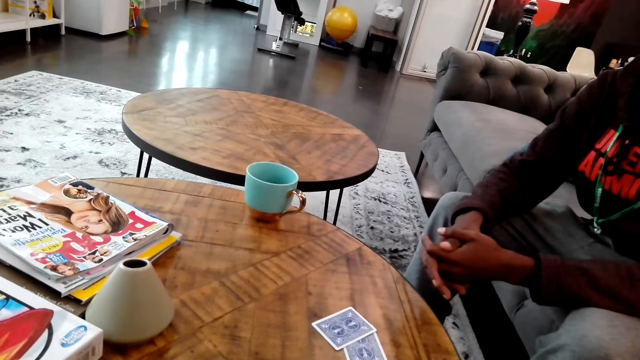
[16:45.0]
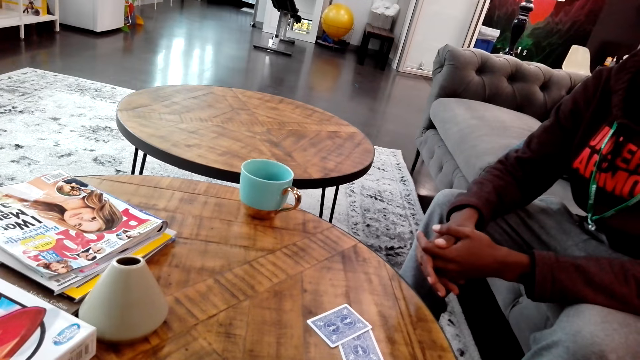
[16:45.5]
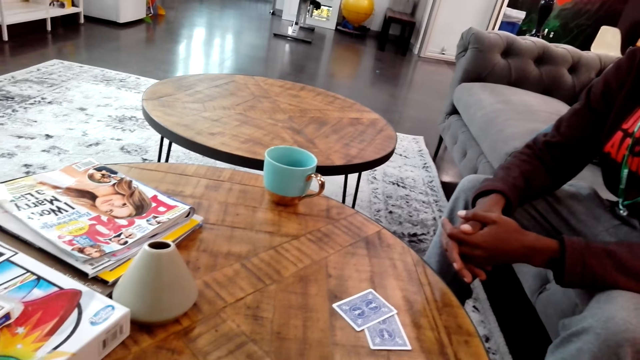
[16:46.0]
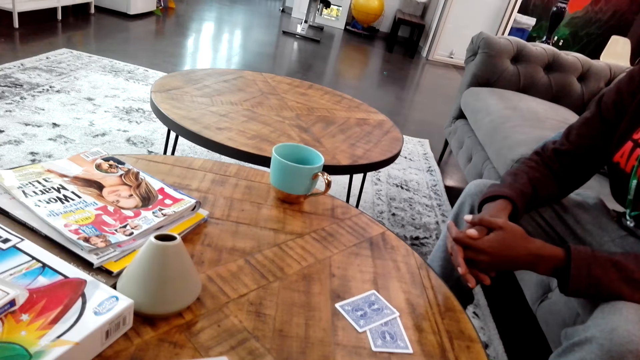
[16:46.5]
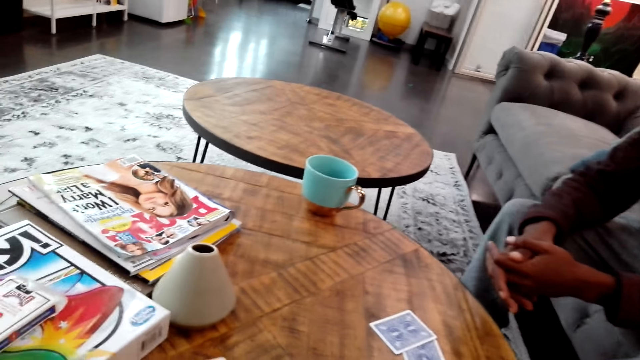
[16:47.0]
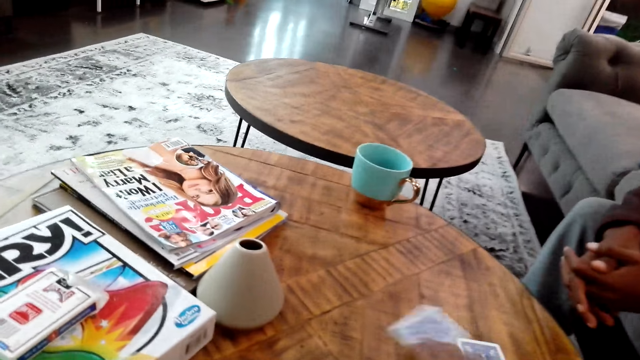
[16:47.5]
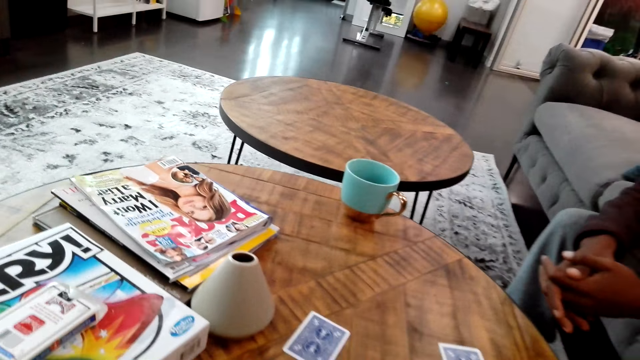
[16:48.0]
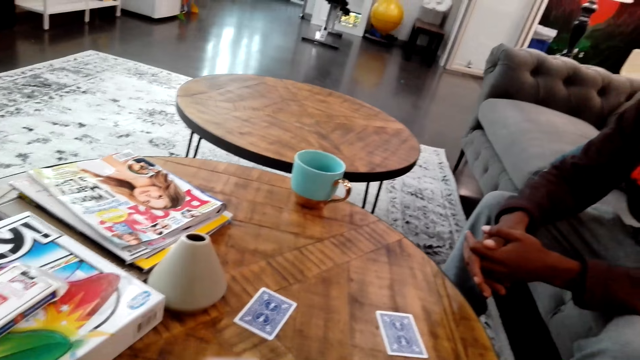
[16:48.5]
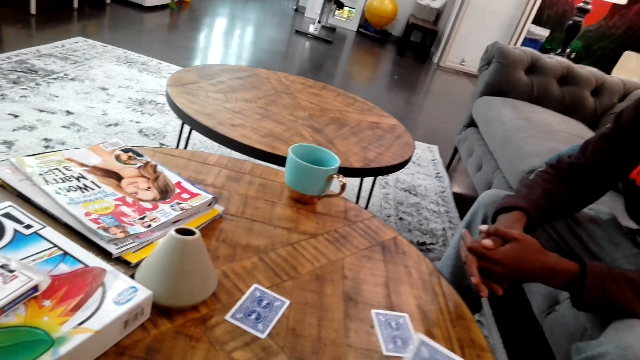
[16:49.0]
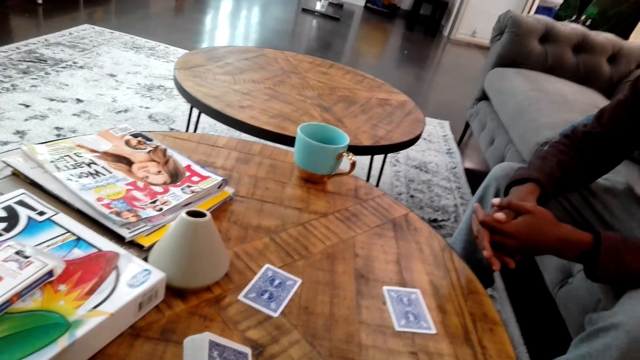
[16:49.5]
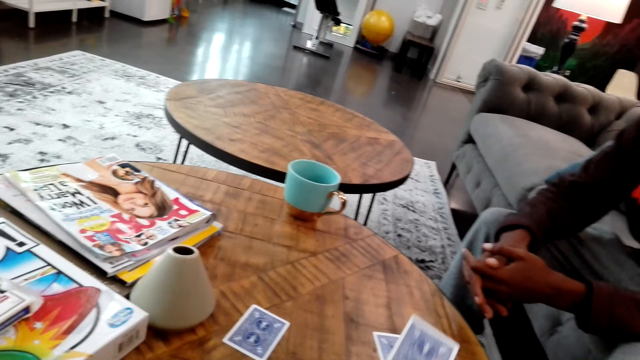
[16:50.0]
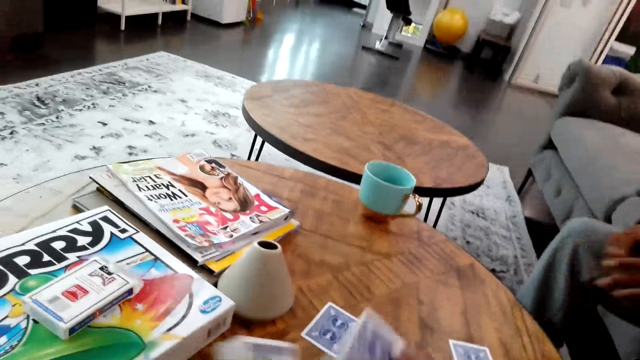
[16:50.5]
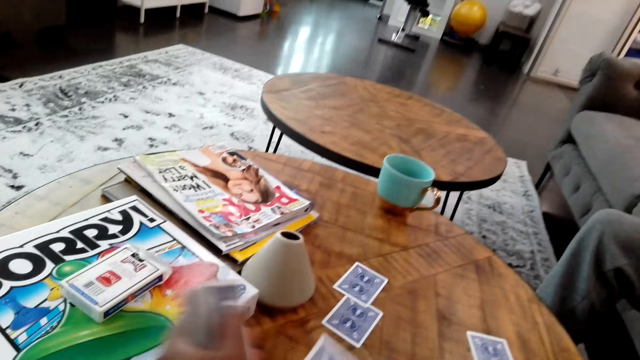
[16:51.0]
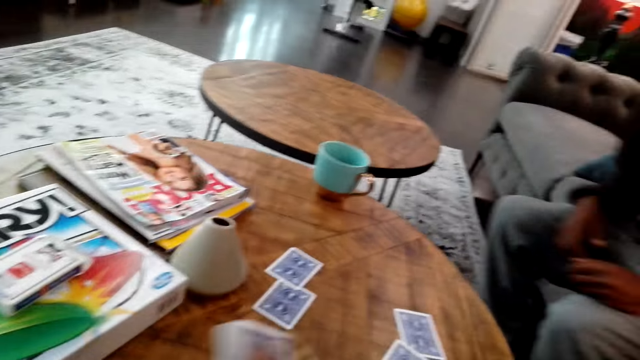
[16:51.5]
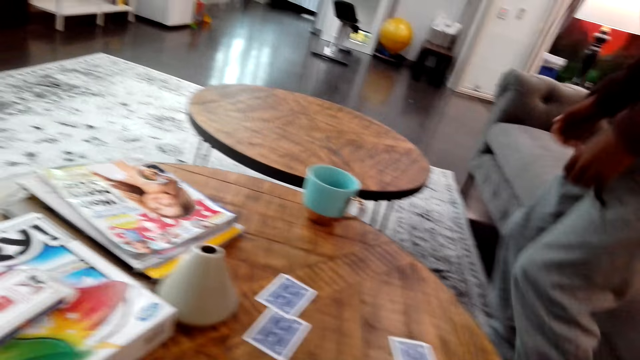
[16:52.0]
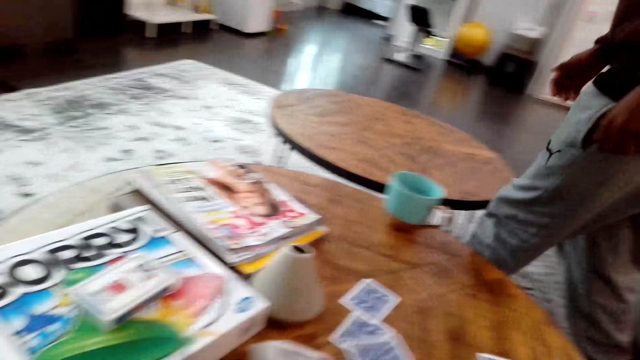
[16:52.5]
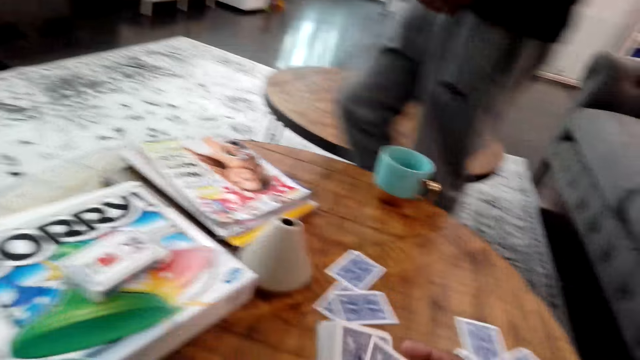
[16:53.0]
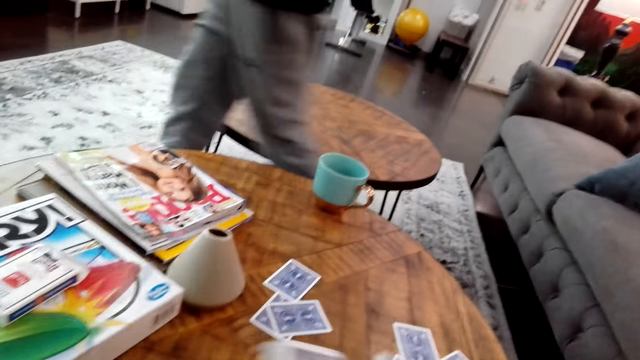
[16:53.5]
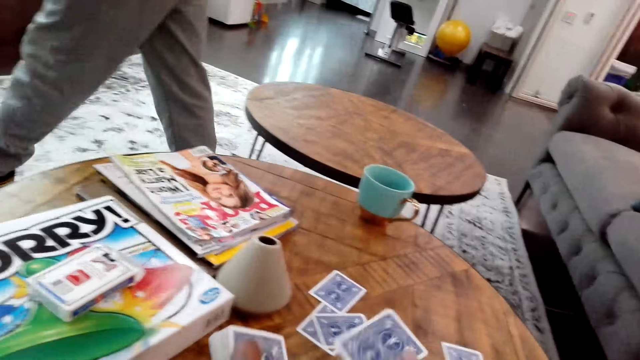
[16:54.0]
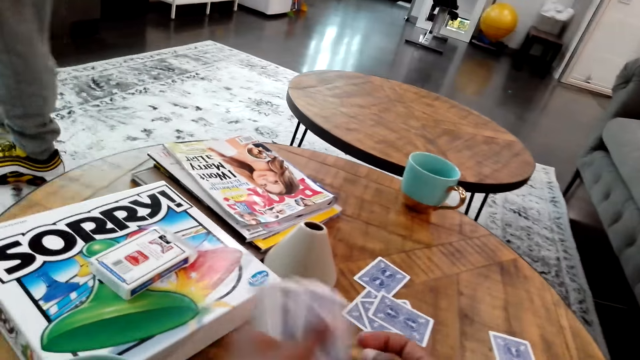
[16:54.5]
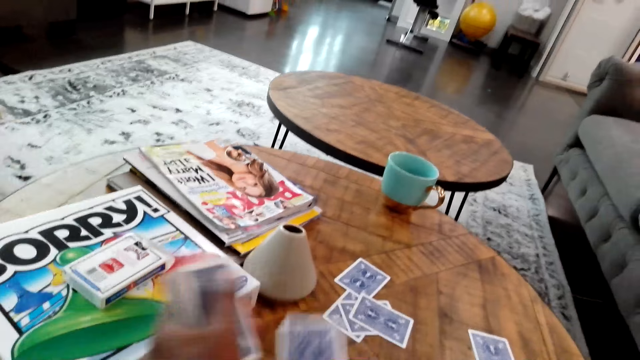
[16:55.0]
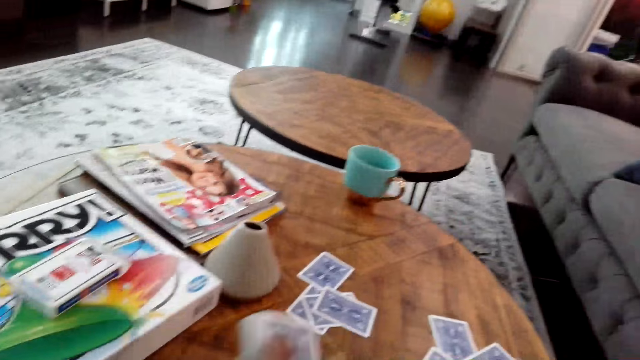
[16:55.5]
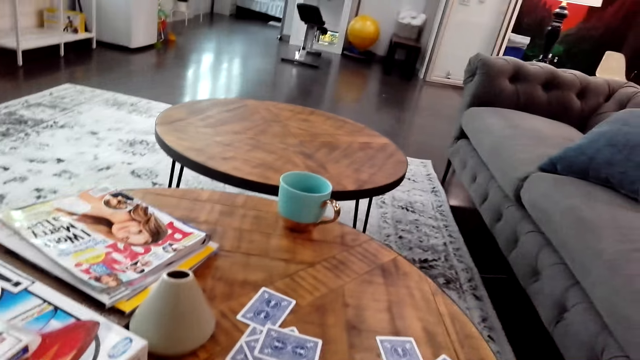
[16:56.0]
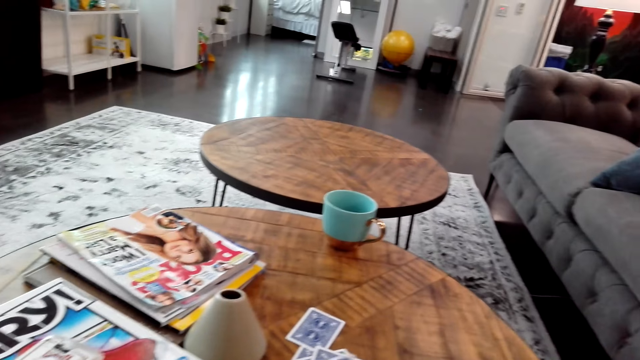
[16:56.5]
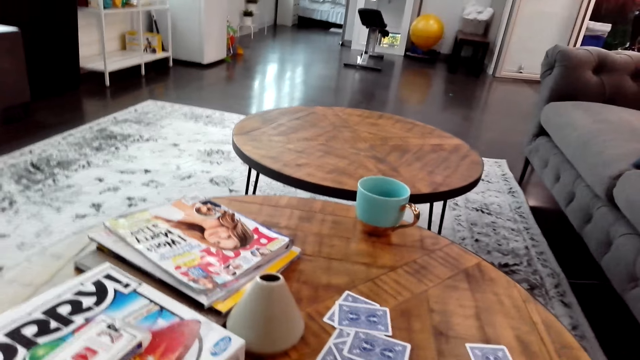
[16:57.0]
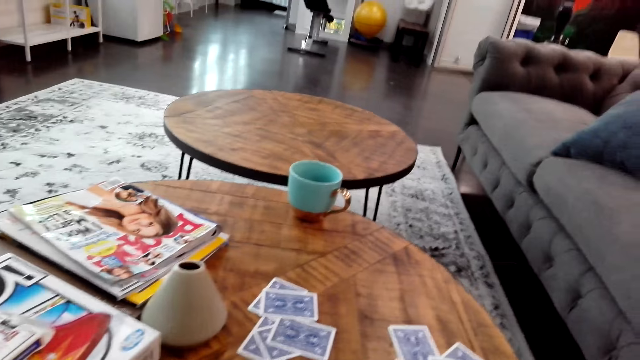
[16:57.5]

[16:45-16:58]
The camera wearer does something. They place a card on the table. They move the card on the table. A man moves around the room. The camera wearer moves cards on the hands.

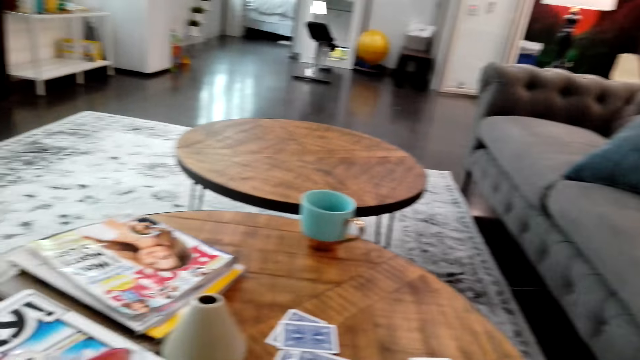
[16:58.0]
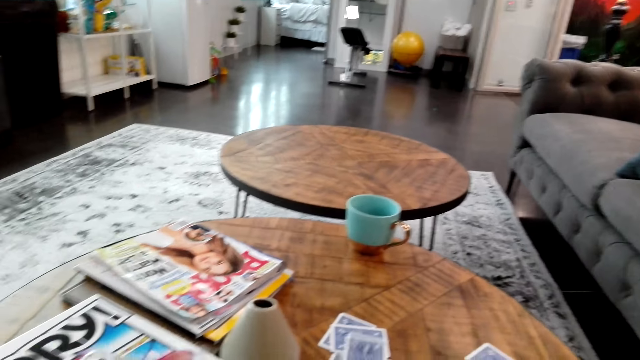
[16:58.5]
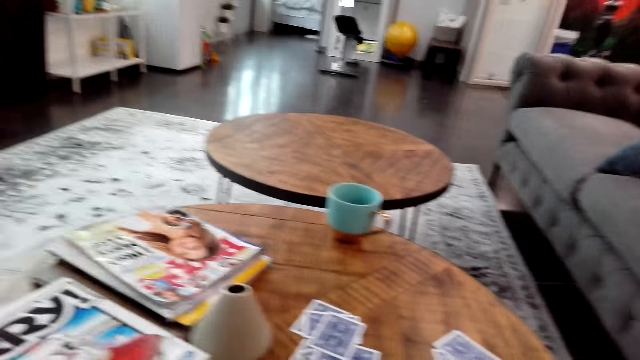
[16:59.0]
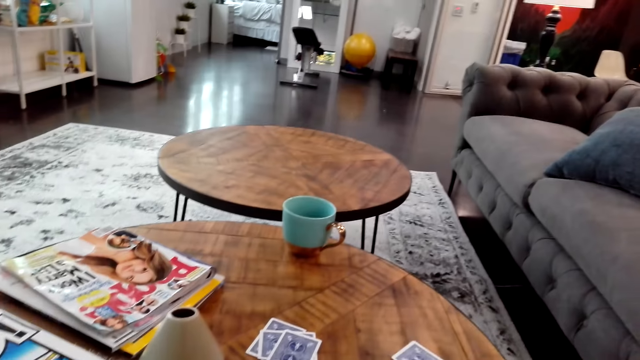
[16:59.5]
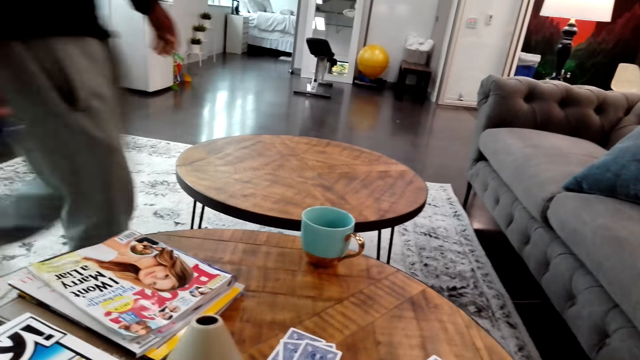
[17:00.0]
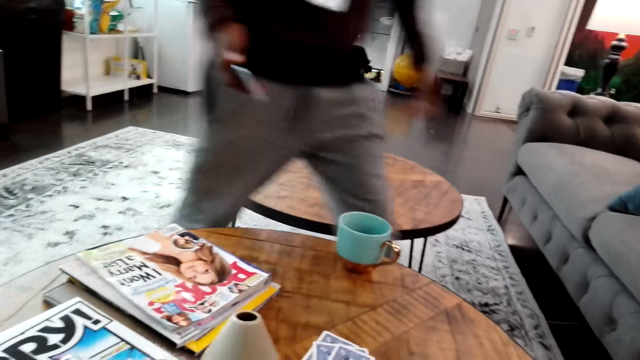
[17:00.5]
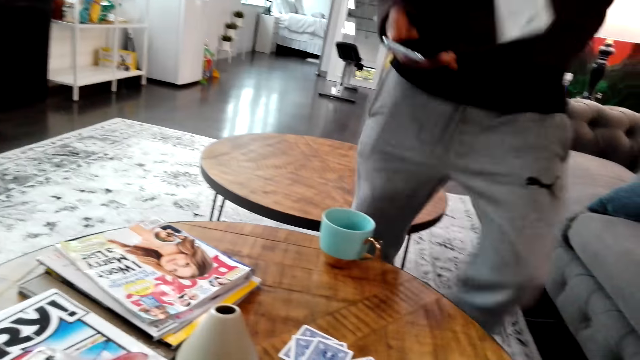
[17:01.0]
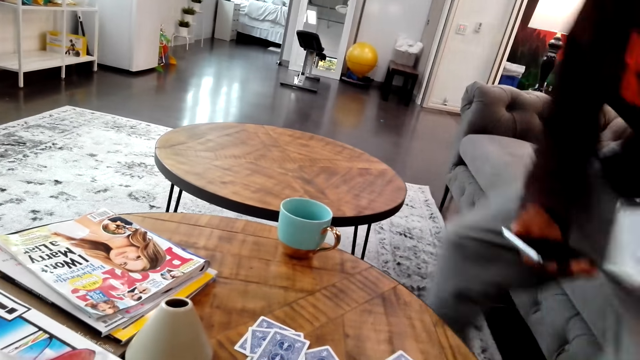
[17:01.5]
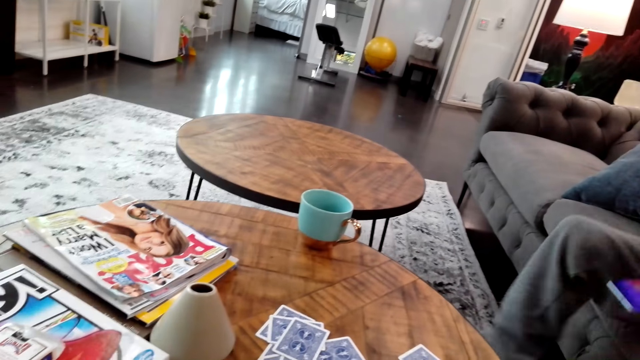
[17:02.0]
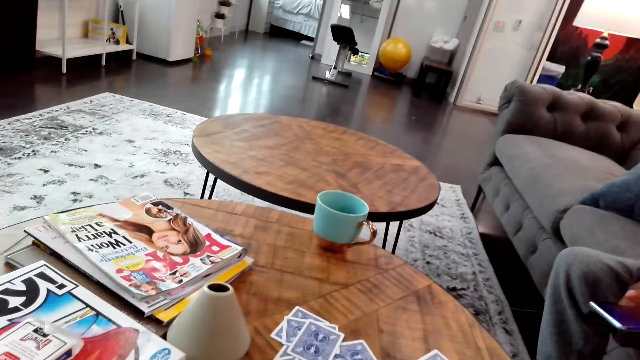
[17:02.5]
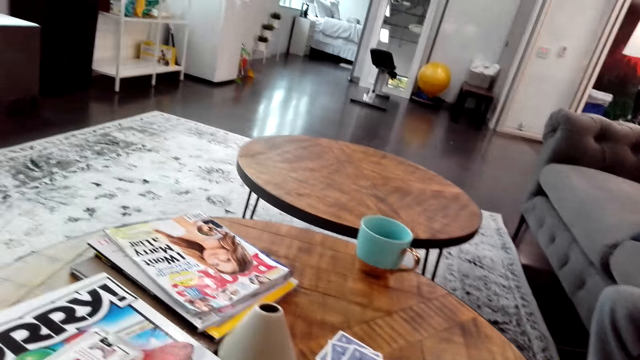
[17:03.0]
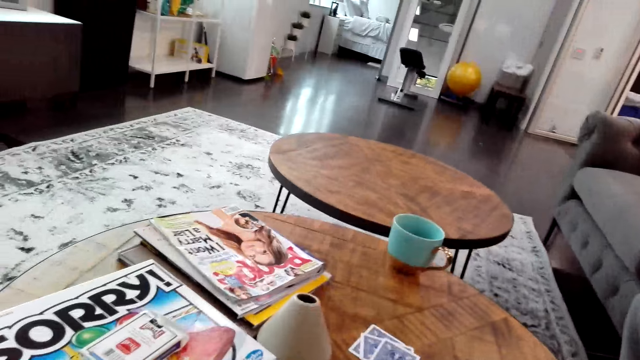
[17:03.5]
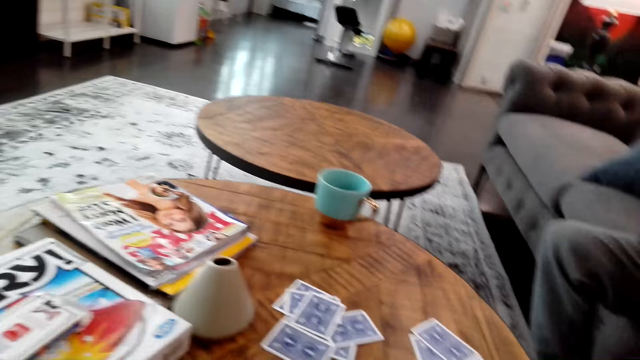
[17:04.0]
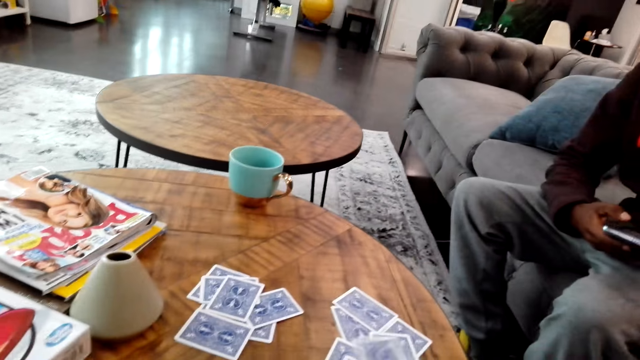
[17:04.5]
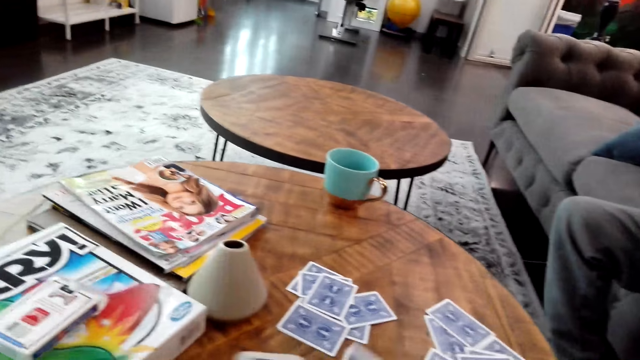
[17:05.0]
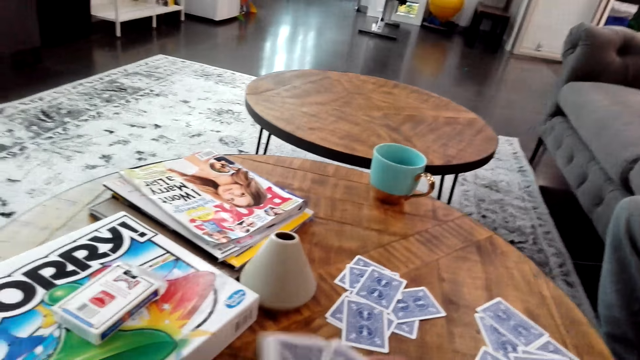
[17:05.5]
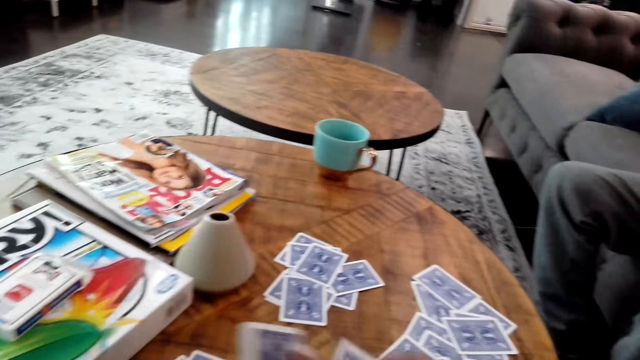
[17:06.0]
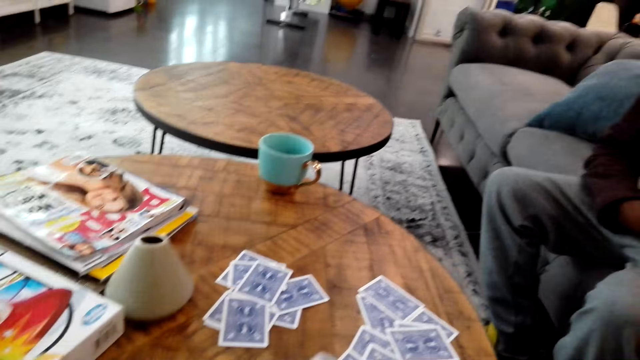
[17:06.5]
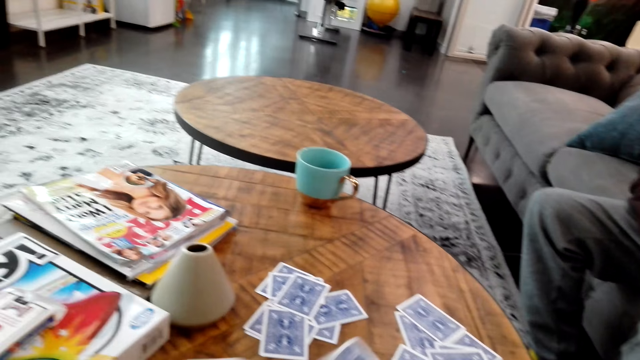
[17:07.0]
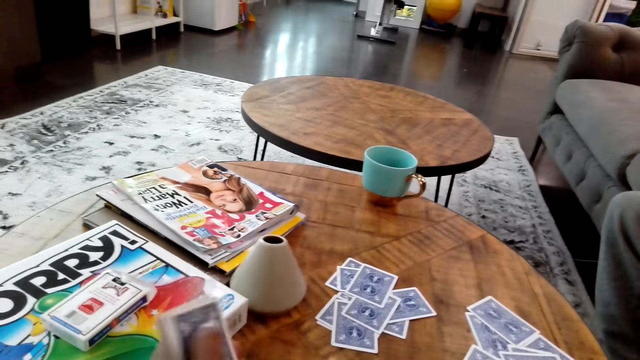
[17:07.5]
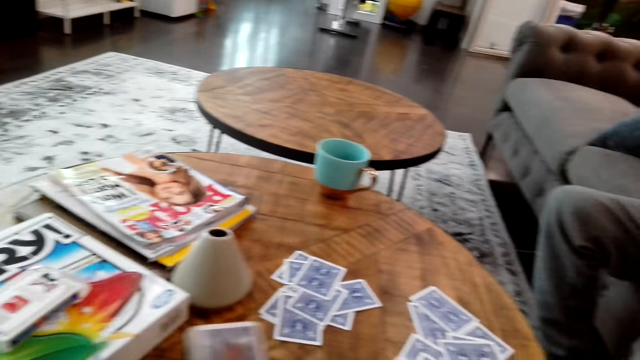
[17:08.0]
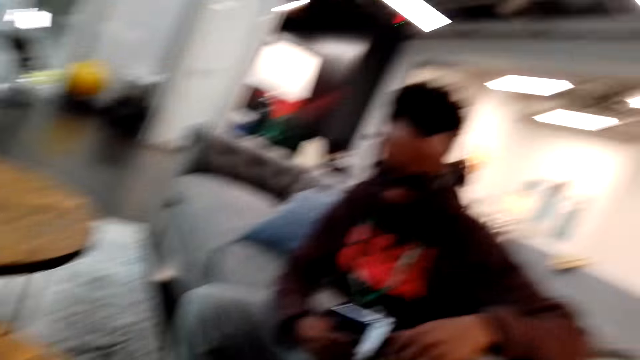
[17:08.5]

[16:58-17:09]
A man walks around the room. The man sits on the sofa set and moves a leg. The camera wearer does something. The man does something. The camera wearer does something. They move cards on the hands.
